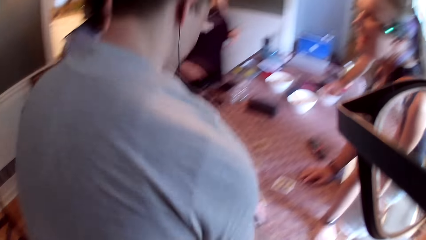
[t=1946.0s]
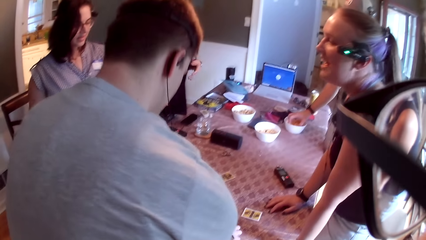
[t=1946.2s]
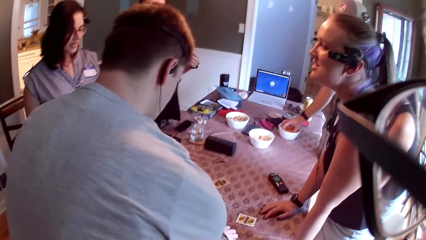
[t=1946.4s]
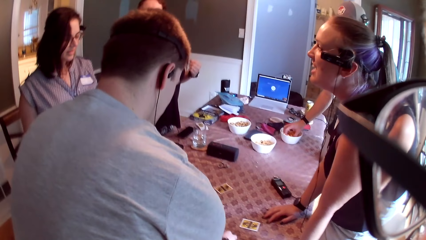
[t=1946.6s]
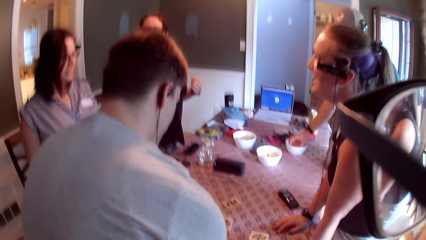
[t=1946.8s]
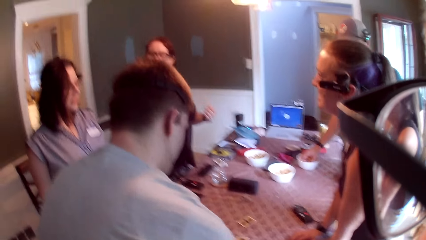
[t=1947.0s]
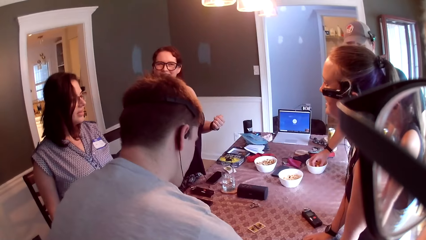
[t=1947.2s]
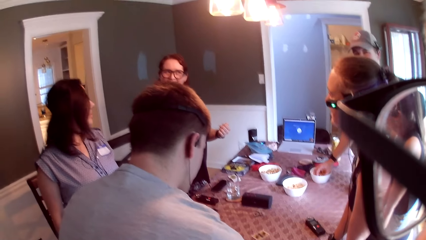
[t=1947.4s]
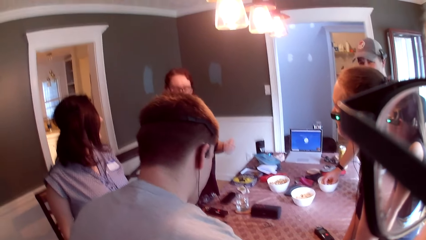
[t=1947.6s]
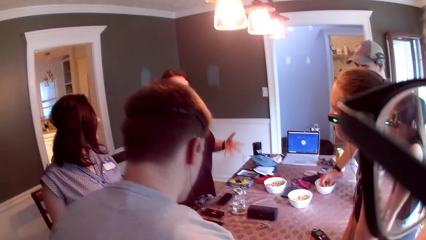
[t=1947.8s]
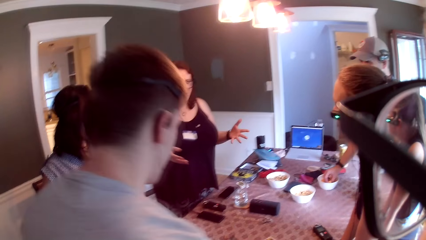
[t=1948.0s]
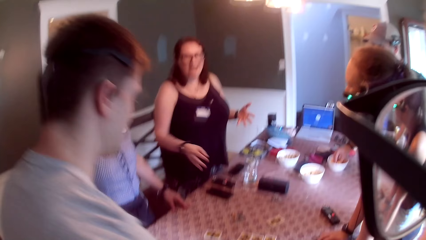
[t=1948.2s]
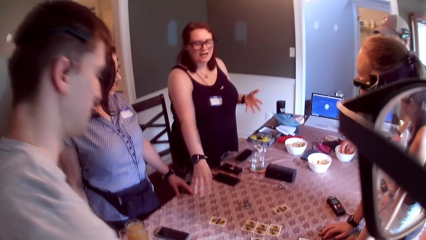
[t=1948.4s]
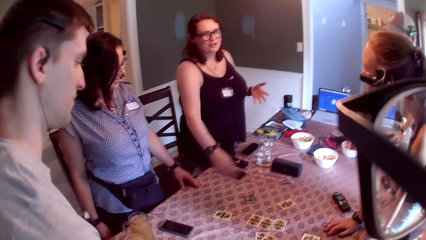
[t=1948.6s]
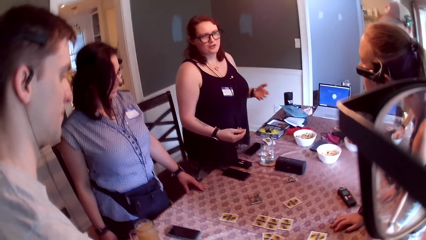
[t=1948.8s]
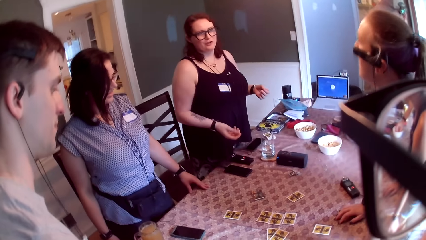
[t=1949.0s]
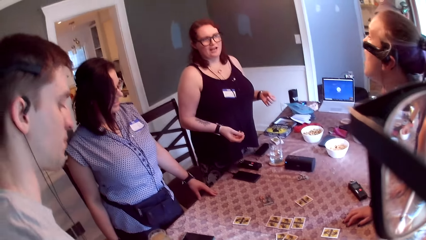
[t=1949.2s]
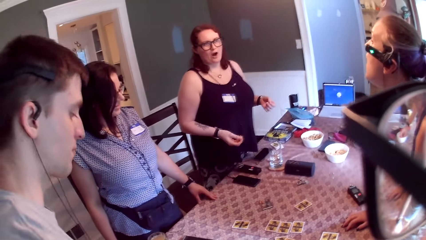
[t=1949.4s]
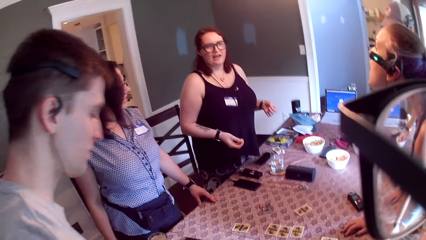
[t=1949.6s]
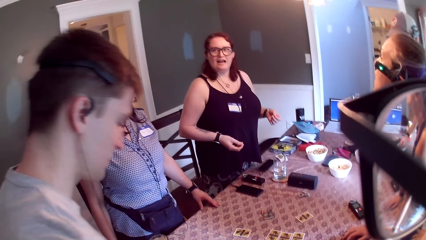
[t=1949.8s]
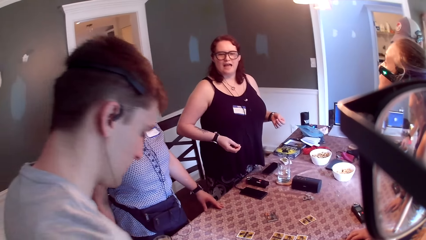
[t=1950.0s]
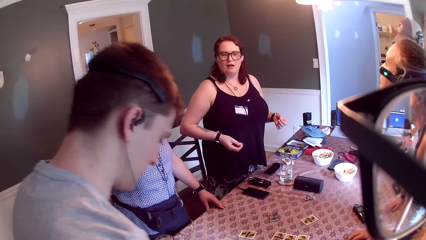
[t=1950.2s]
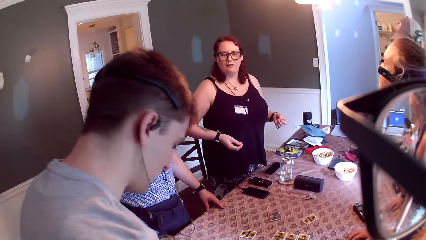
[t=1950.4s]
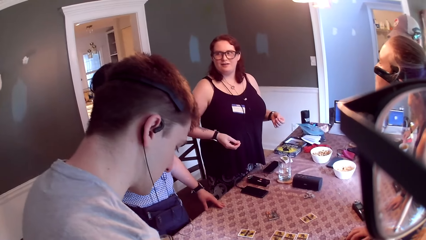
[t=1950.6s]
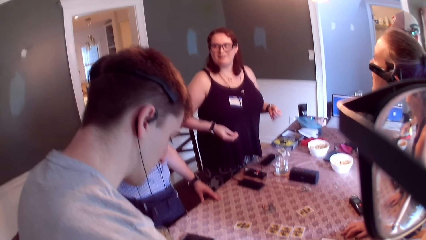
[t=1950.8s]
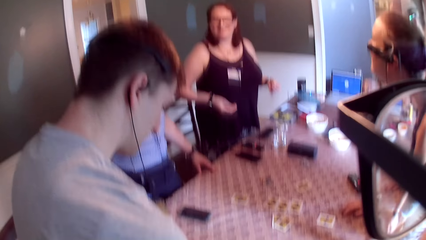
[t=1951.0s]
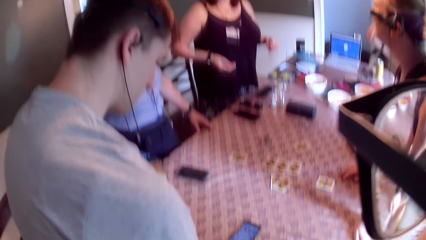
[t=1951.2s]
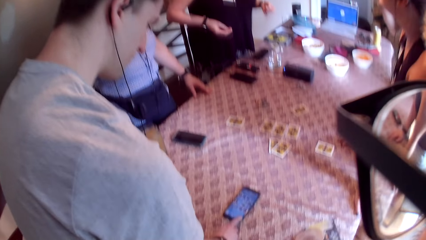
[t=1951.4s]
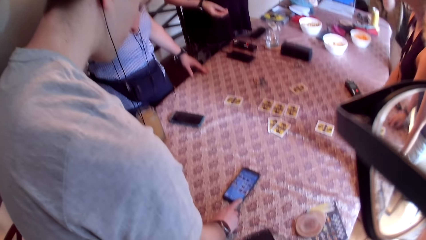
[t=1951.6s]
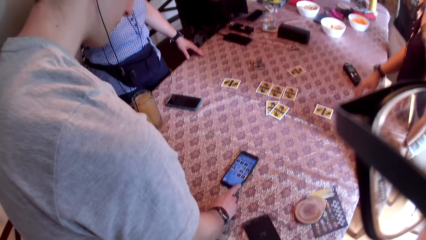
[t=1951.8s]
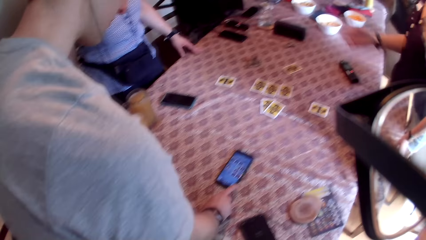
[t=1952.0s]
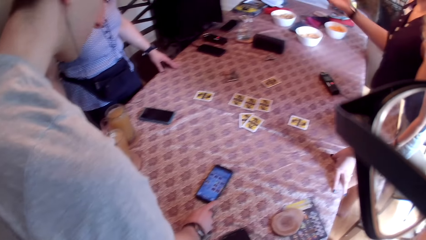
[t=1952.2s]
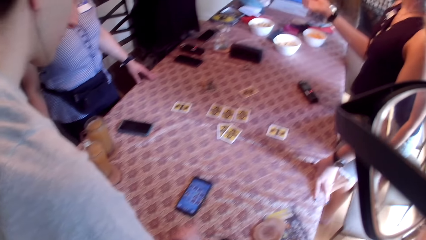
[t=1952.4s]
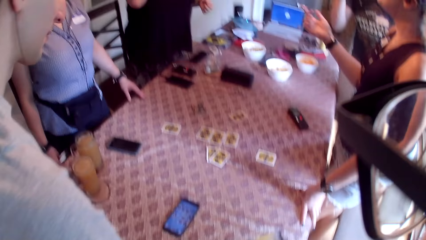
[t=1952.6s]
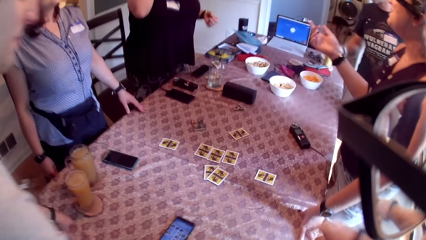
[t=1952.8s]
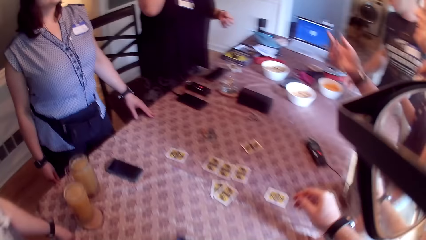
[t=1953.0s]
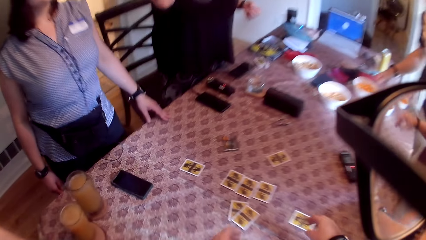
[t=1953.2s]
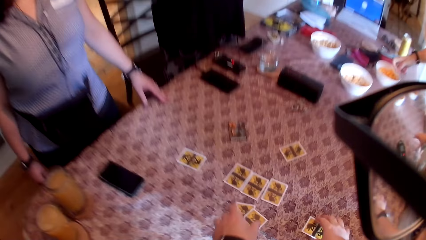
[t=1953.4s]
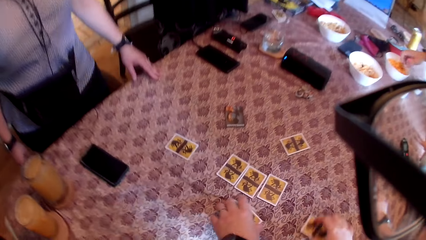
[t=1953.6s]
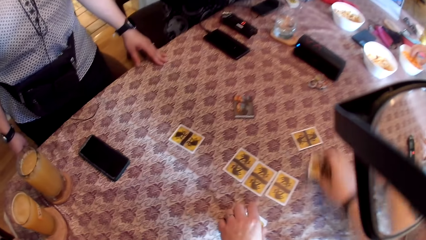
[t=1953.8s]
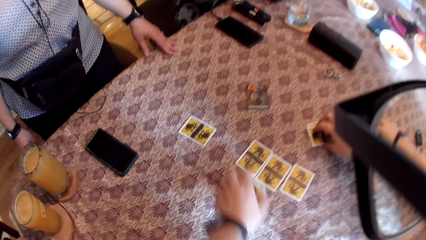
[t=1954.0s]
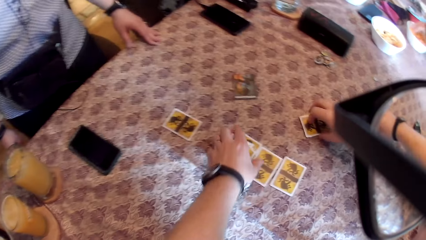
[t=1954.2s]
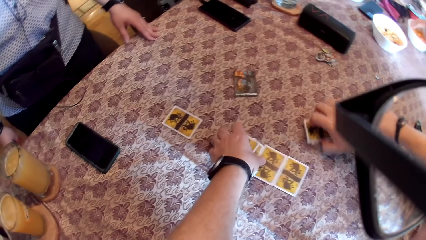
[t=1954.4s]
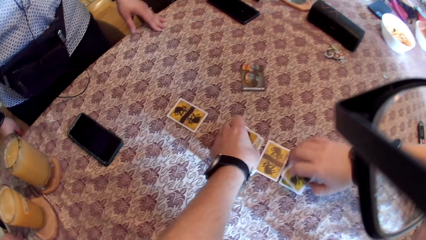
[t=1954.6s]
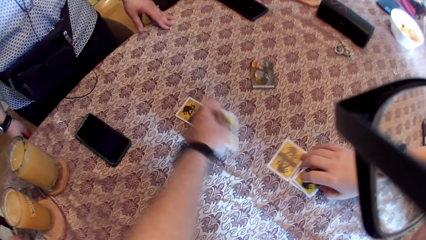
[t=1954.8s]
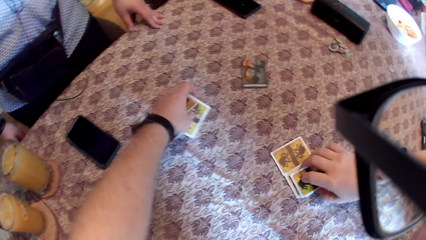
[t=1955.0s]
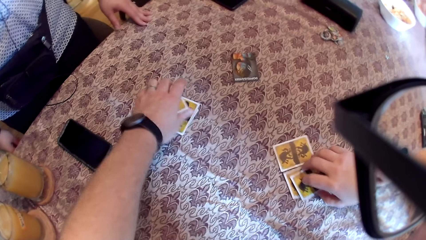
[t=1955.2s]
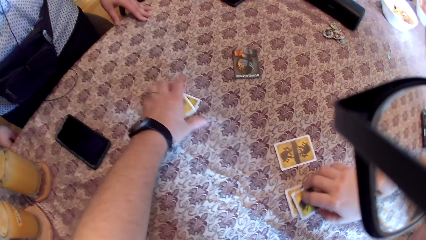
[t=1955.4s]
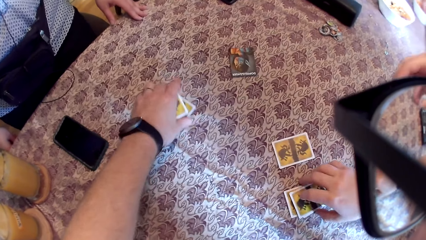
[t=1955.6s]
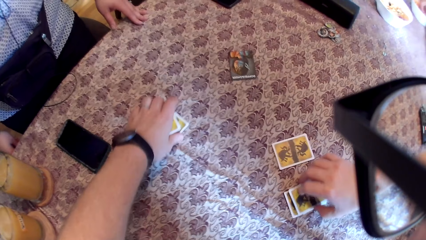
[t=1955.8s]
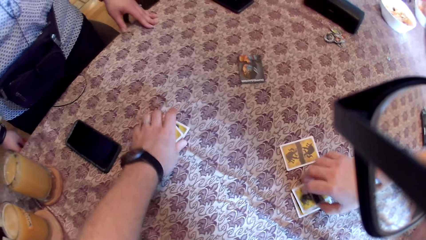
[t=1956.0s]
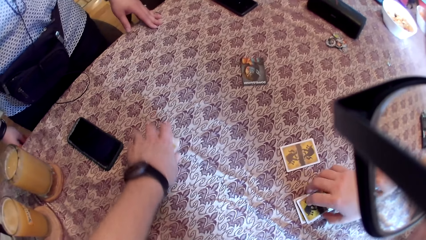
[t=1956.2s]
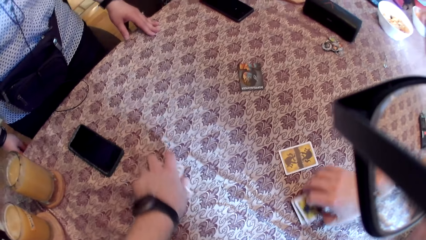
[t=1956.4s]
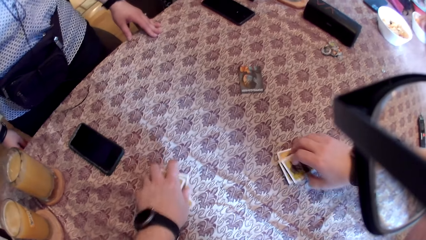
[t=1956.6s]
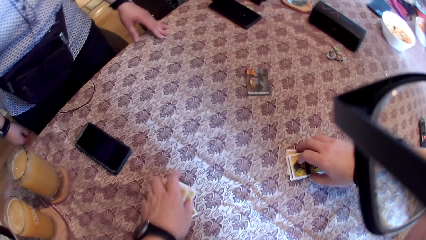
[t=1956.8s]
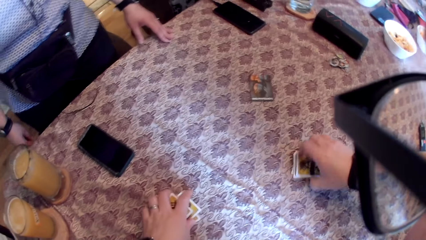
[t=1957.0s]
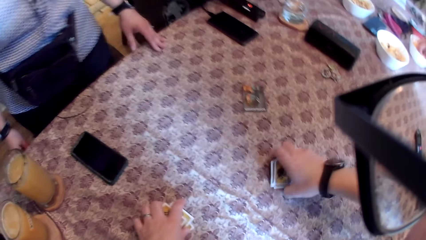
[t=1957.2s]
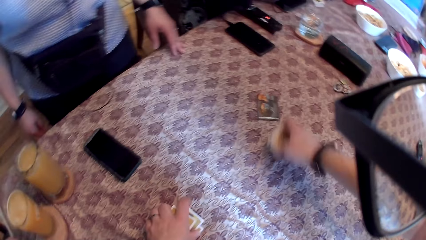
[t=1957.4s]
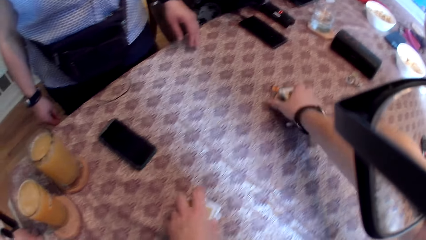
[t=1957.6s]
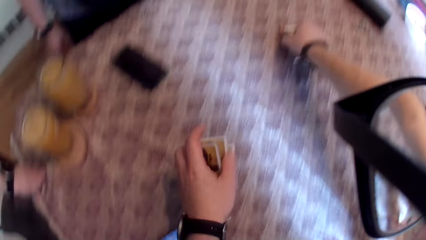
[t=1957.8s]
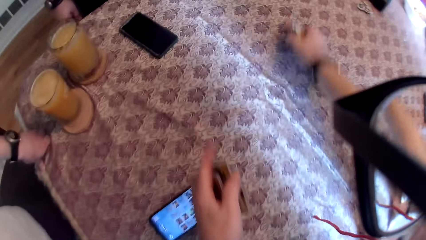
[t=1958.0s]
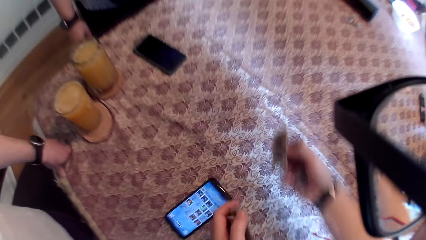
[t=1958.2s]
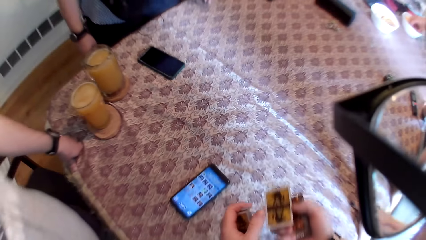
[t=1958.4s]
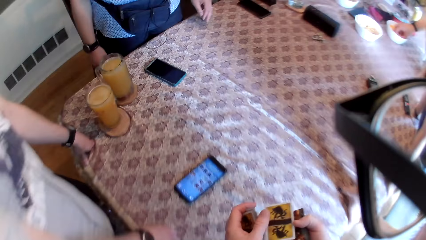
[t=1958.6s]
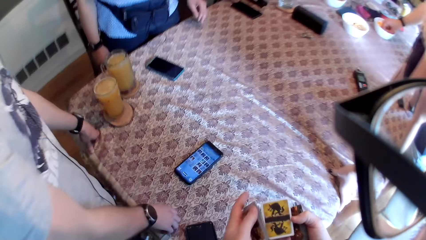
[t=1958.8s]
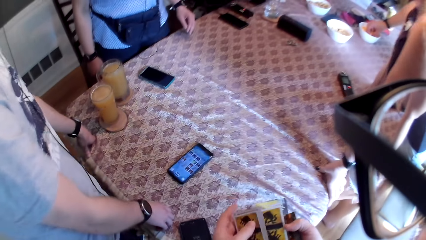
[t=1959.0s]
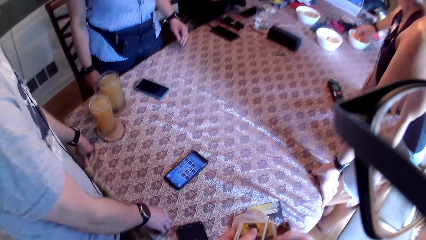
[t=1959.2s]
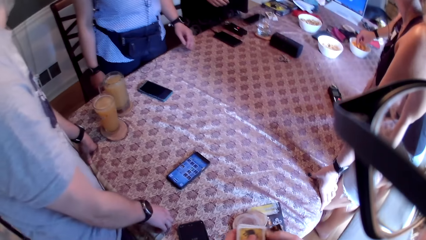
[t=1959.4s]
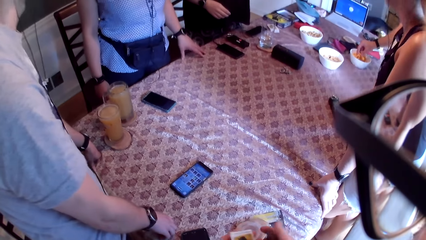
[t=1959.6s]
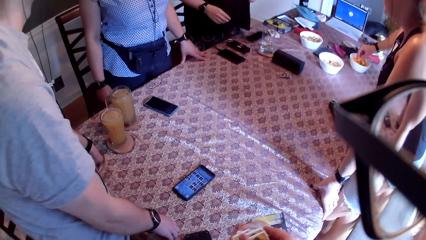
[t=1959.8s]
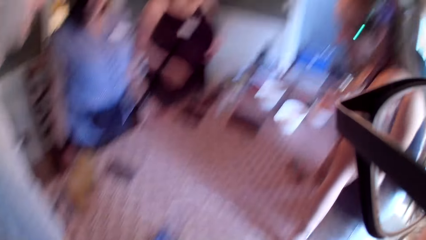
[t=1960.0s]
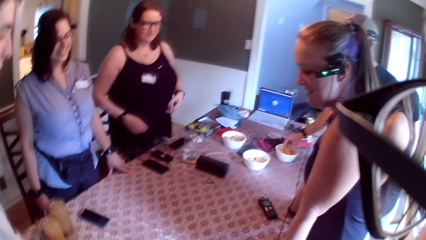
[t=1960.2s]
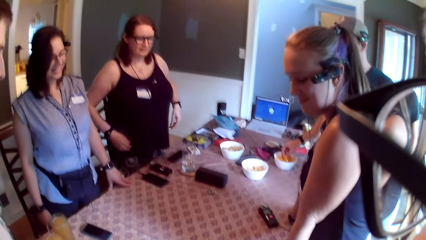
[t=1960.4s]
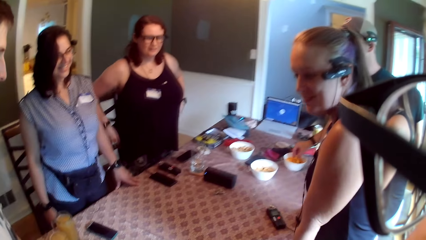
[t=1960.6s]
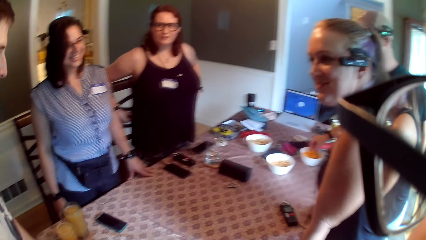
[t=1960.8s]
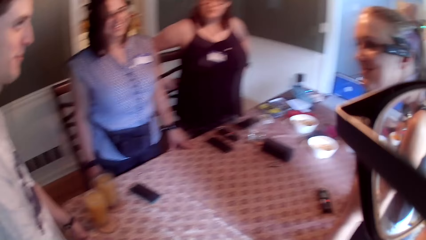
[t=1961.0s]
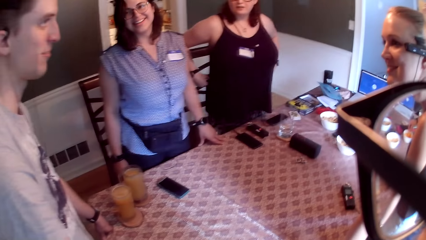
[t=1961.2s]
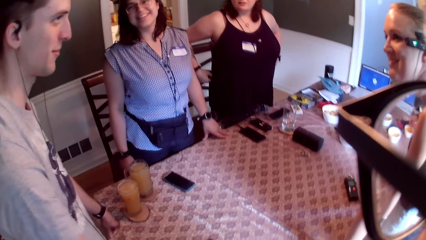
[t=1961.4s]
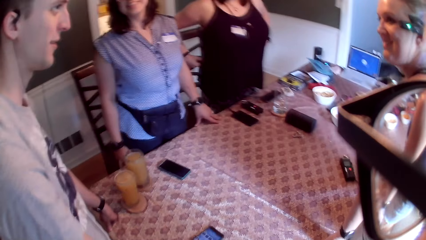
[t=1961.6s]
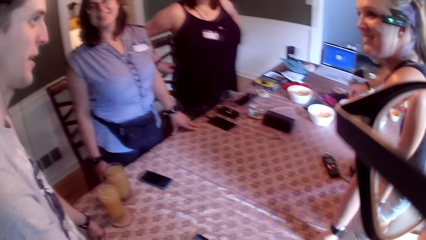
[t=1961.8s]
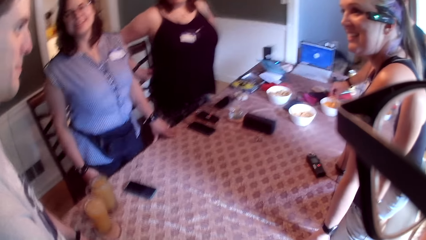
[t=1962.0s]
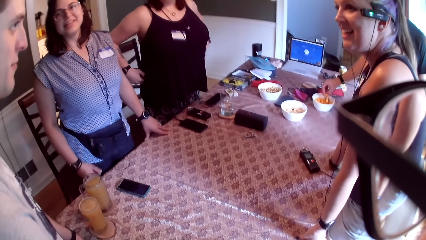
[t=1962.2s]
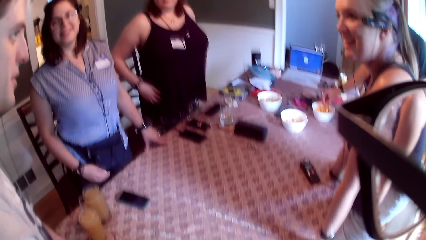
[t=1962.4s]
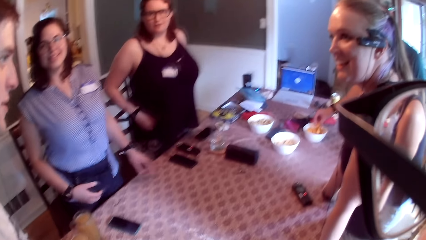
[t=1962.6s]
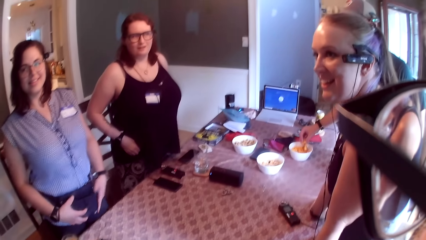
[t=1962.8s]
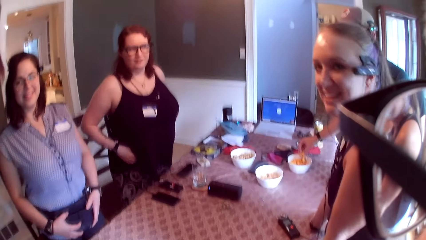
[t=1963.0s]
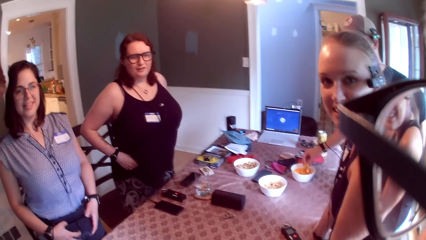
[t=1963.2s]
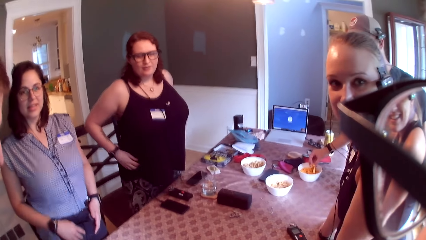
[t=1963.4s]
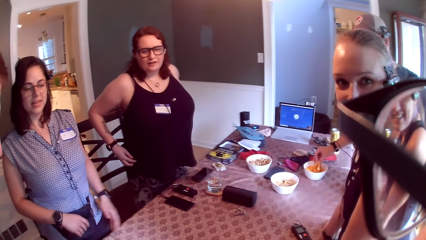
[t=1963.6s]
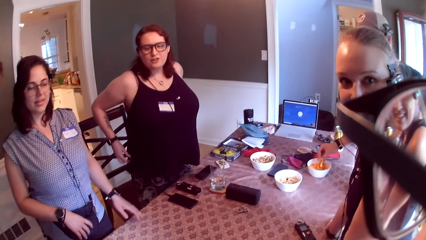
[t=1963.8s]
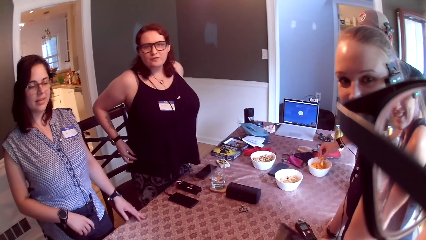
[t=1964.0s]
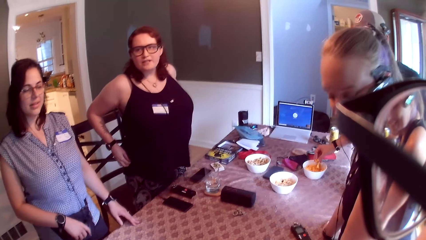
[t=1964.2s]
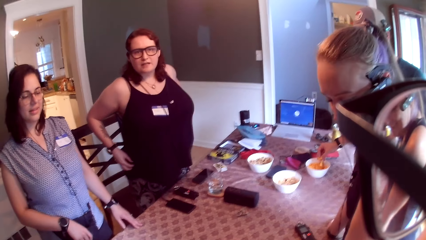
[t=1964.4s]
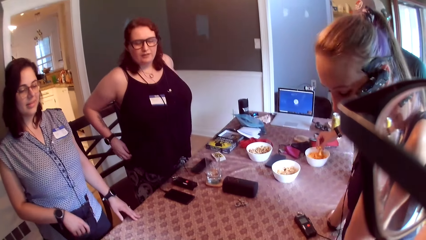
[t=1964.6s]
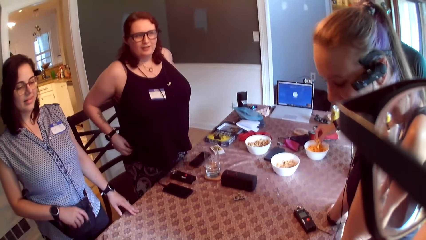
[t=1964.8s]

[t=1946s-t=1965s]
A person, another person, a third person and a fourth person speak to each other. The camera wearer picks cards from the table with both hands. A man takes snacks from the bowl with his right hand. The camera wearer converses with a group of people at the table.
